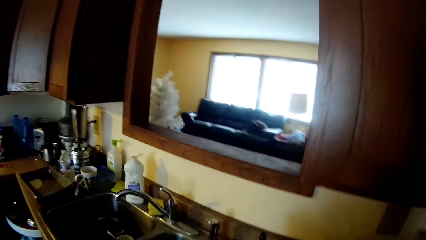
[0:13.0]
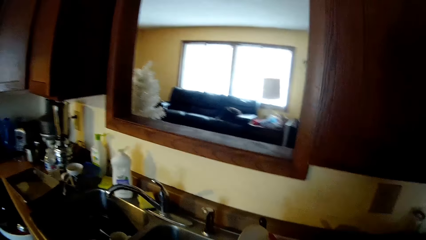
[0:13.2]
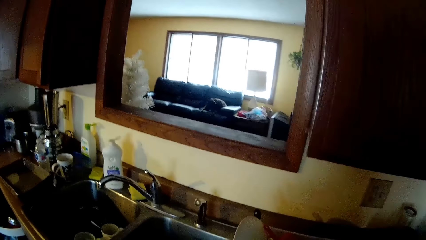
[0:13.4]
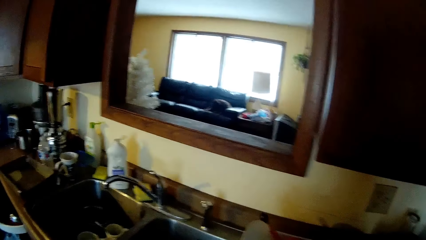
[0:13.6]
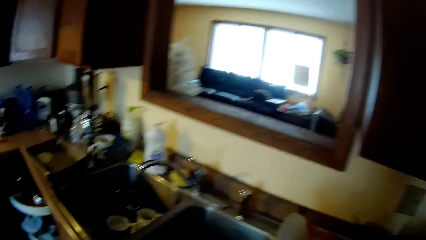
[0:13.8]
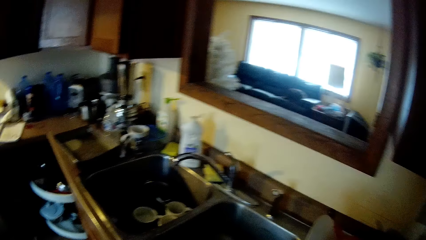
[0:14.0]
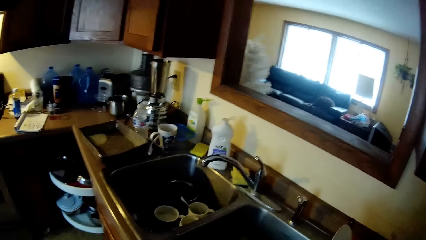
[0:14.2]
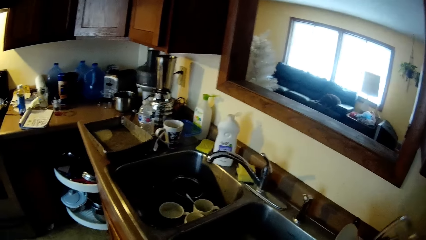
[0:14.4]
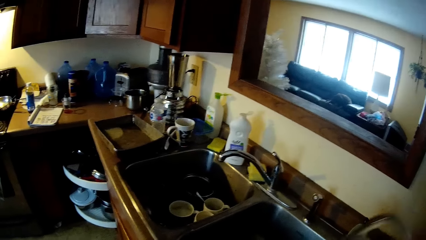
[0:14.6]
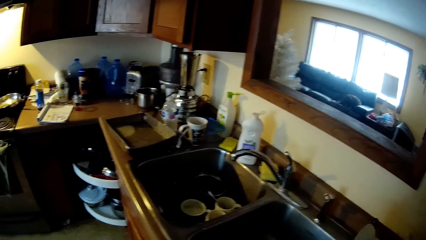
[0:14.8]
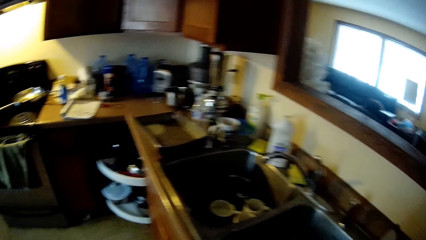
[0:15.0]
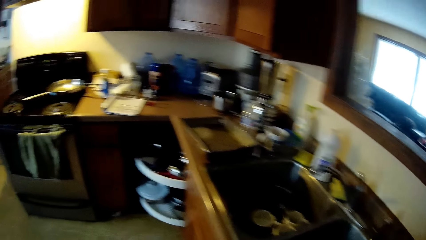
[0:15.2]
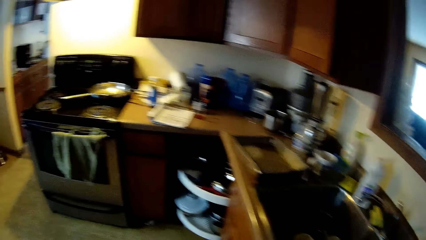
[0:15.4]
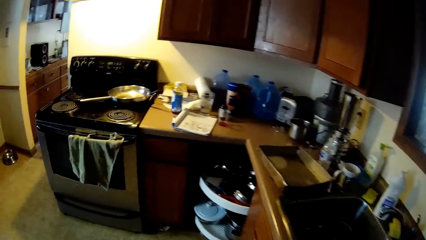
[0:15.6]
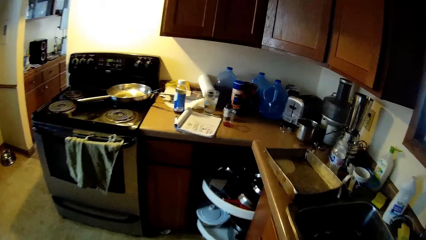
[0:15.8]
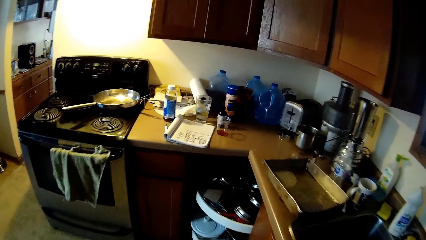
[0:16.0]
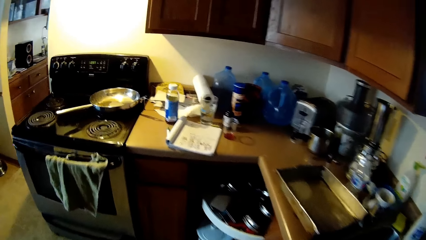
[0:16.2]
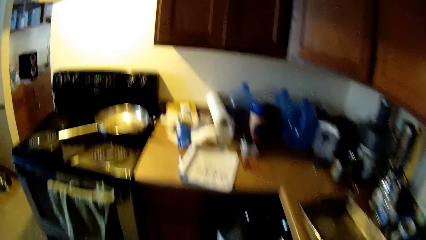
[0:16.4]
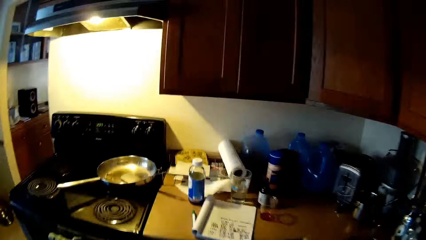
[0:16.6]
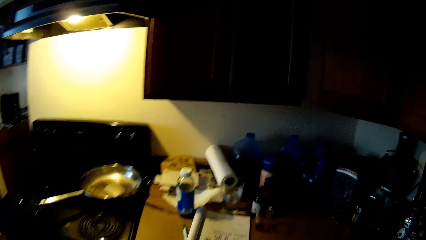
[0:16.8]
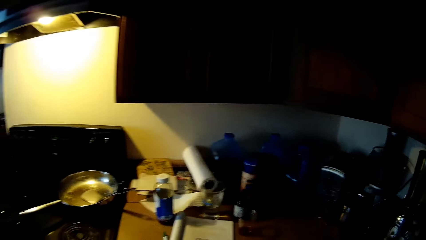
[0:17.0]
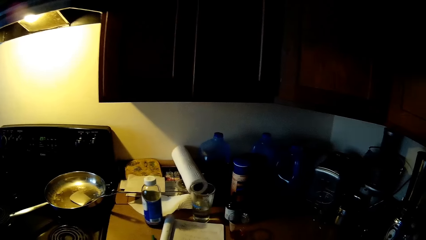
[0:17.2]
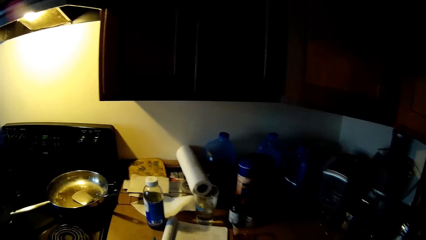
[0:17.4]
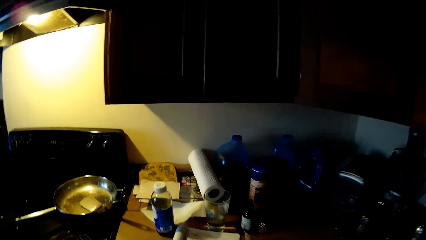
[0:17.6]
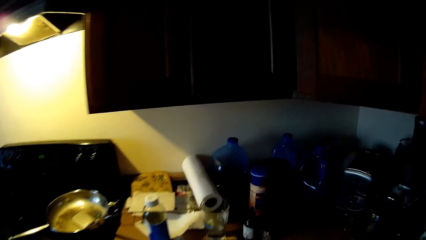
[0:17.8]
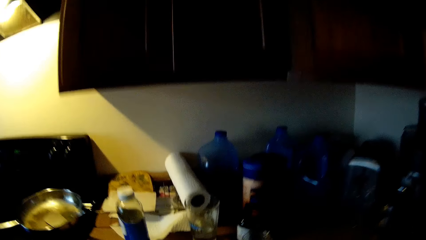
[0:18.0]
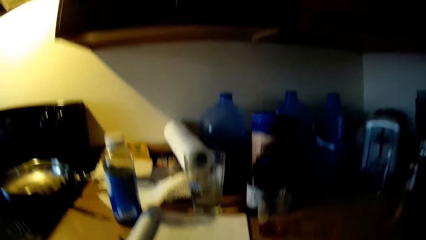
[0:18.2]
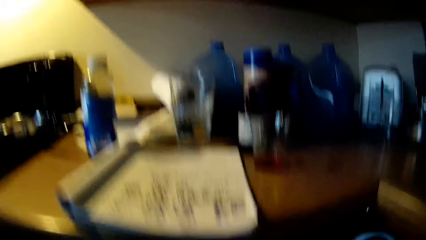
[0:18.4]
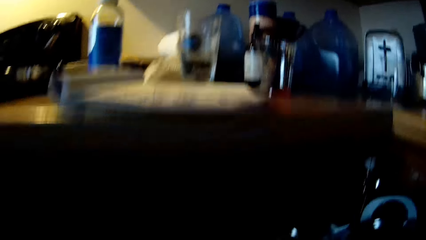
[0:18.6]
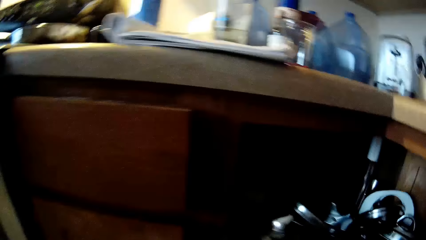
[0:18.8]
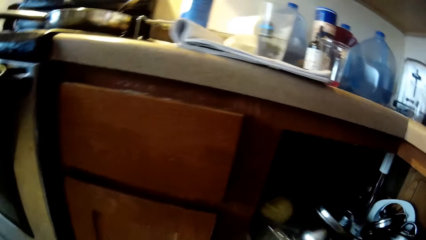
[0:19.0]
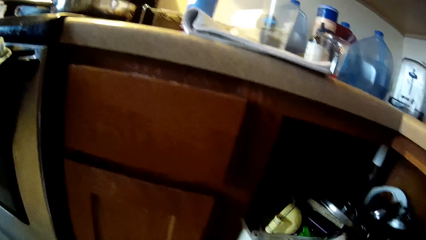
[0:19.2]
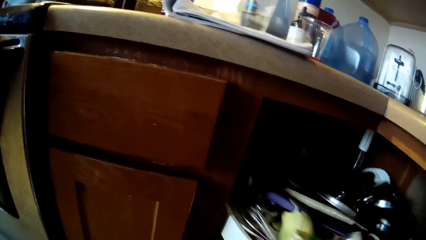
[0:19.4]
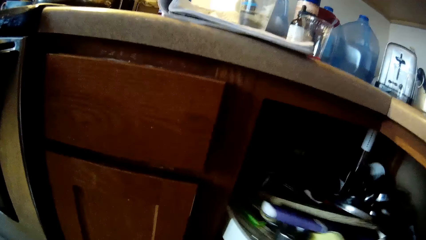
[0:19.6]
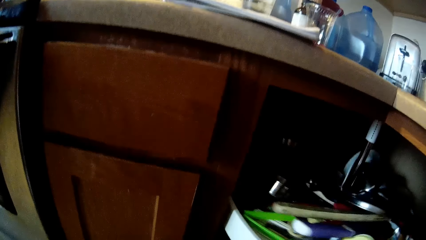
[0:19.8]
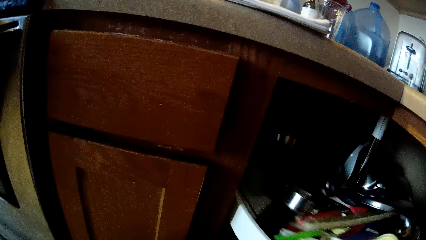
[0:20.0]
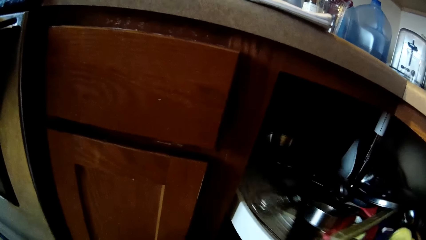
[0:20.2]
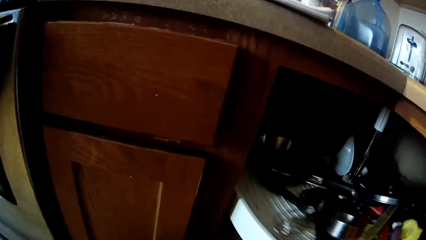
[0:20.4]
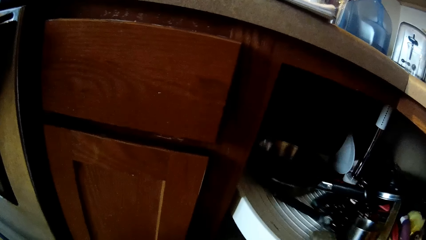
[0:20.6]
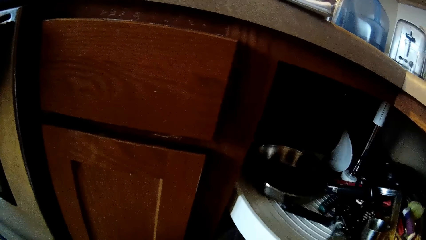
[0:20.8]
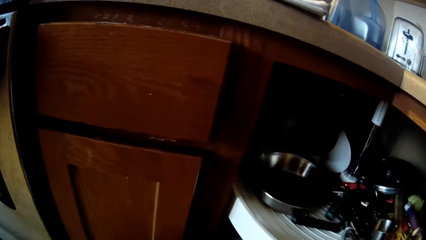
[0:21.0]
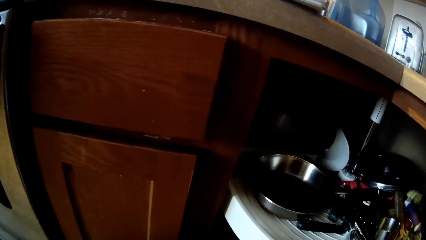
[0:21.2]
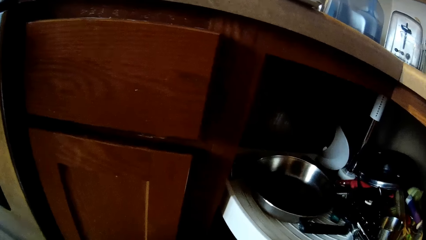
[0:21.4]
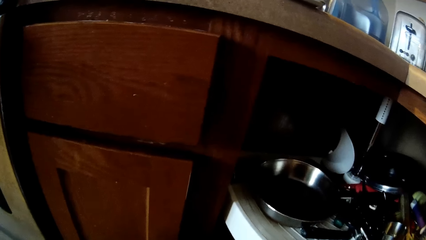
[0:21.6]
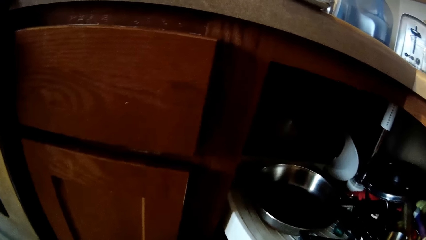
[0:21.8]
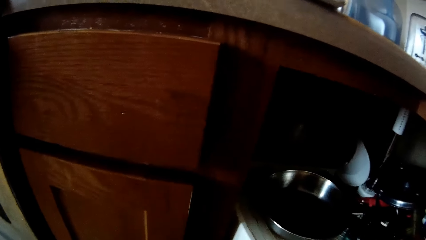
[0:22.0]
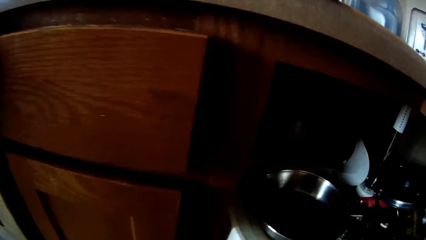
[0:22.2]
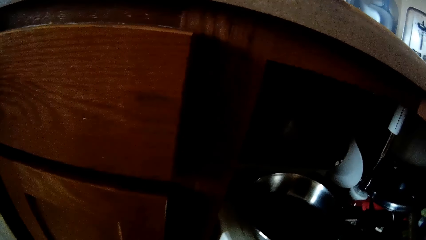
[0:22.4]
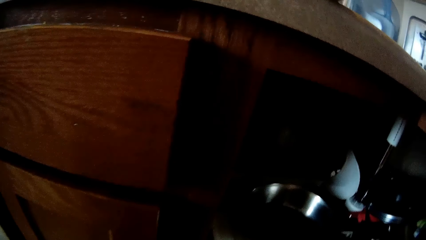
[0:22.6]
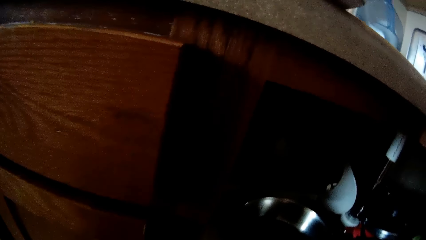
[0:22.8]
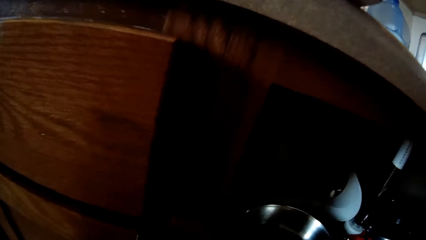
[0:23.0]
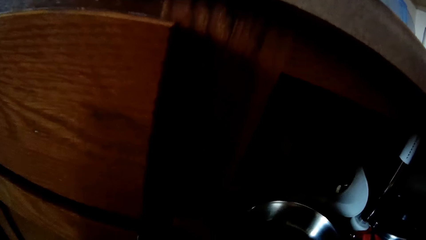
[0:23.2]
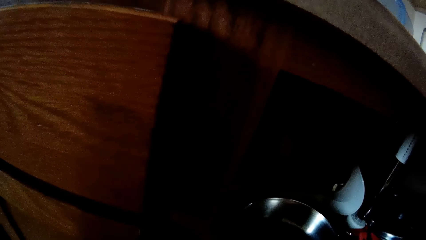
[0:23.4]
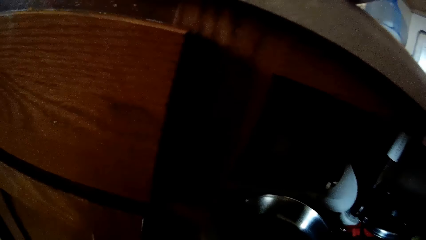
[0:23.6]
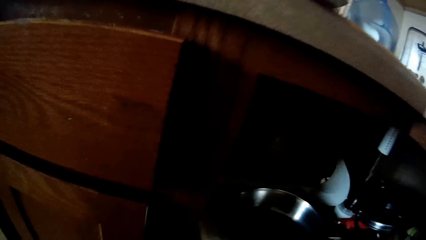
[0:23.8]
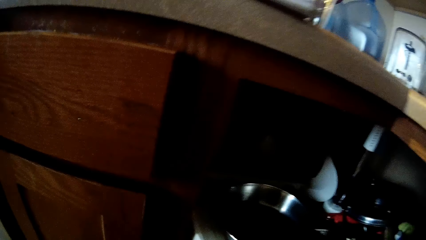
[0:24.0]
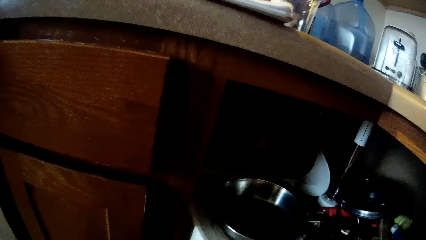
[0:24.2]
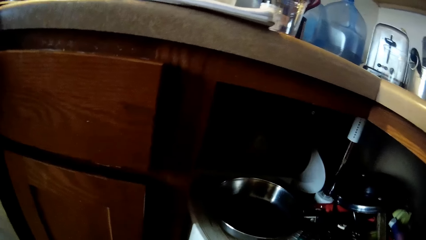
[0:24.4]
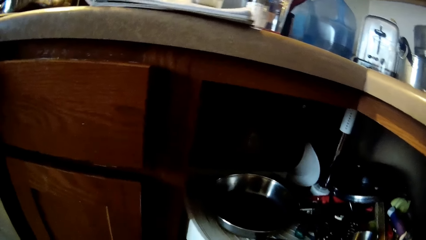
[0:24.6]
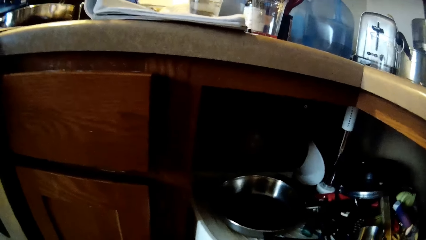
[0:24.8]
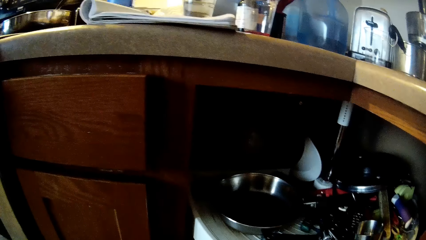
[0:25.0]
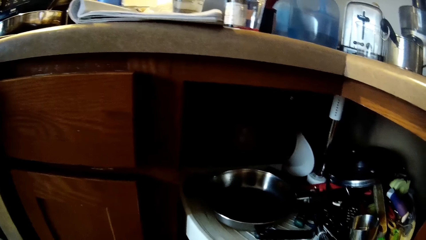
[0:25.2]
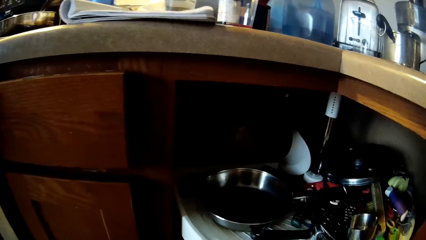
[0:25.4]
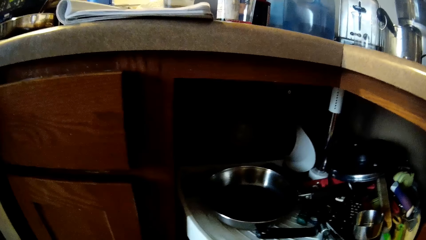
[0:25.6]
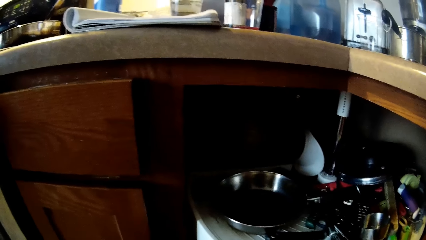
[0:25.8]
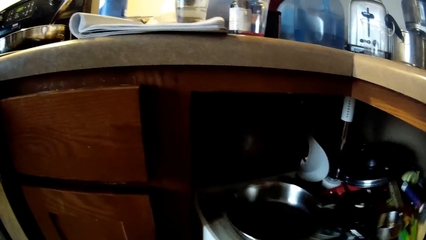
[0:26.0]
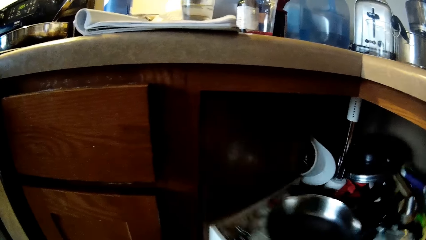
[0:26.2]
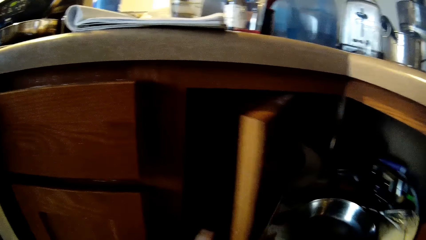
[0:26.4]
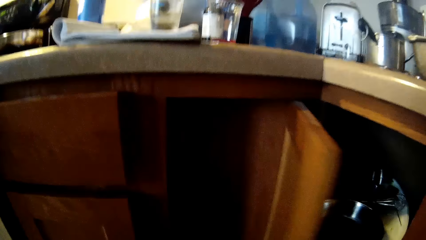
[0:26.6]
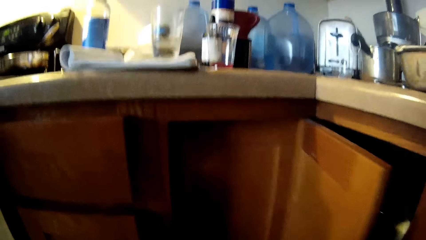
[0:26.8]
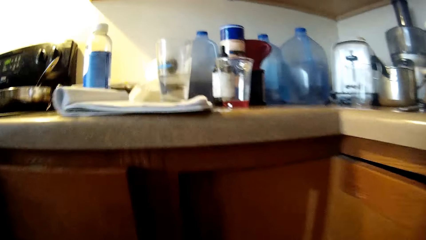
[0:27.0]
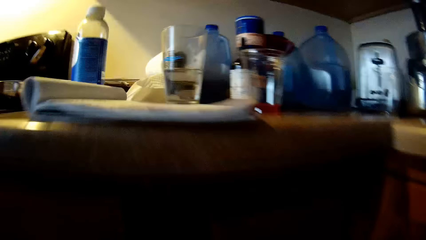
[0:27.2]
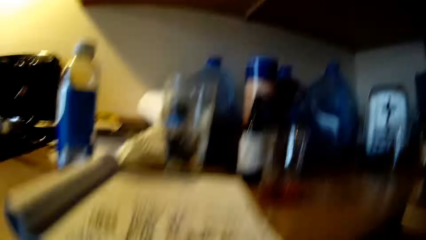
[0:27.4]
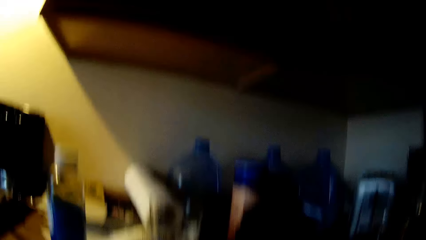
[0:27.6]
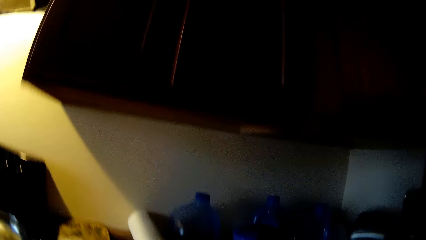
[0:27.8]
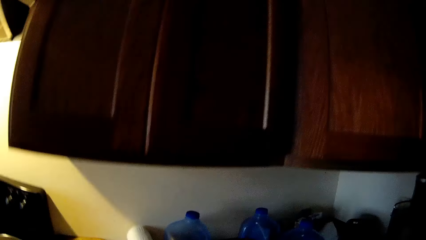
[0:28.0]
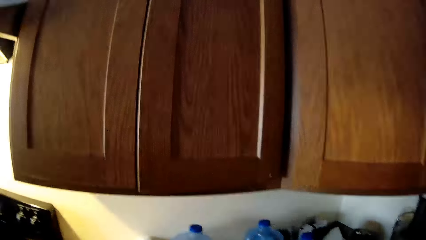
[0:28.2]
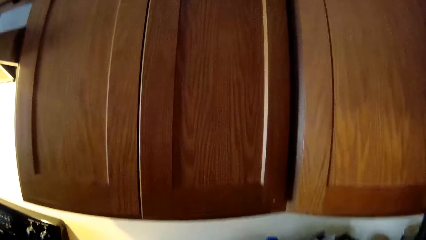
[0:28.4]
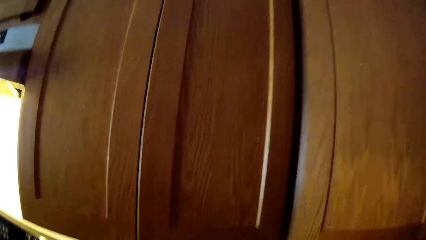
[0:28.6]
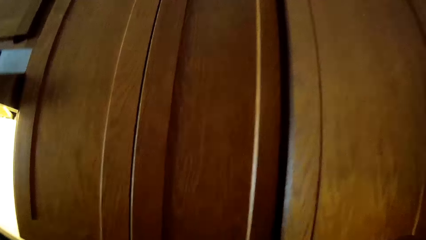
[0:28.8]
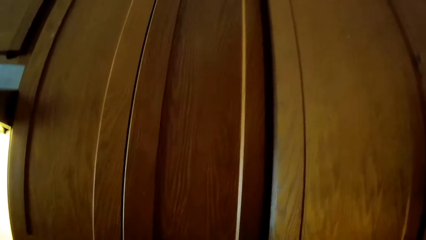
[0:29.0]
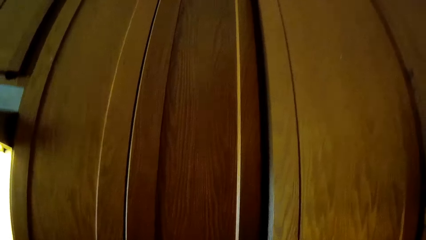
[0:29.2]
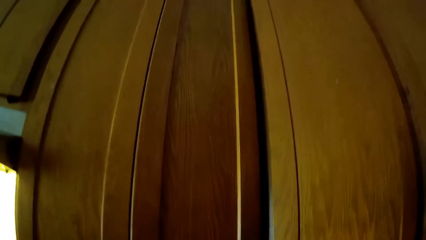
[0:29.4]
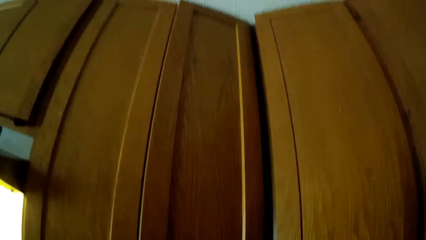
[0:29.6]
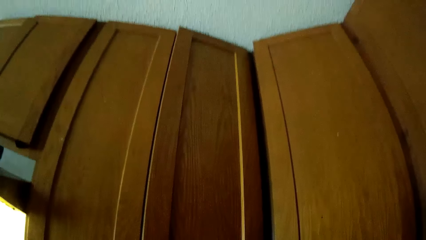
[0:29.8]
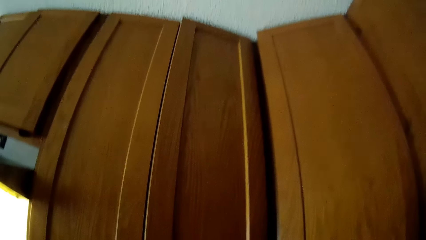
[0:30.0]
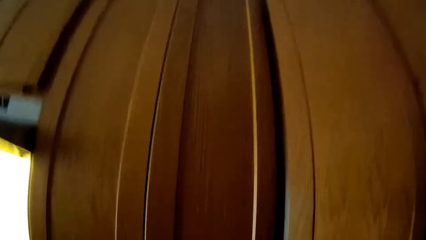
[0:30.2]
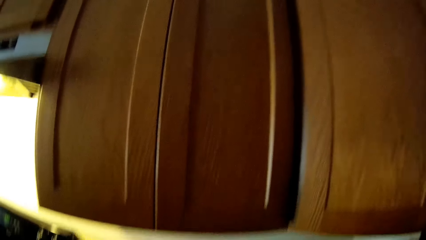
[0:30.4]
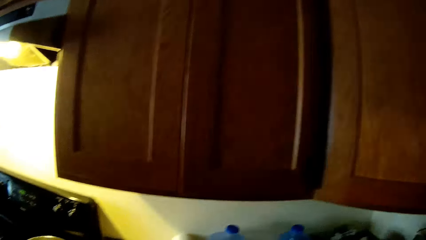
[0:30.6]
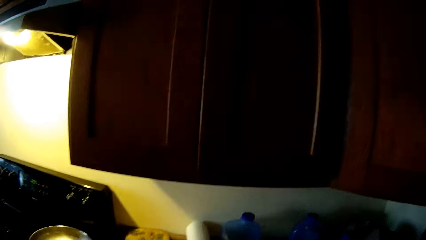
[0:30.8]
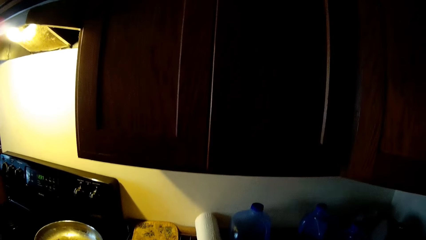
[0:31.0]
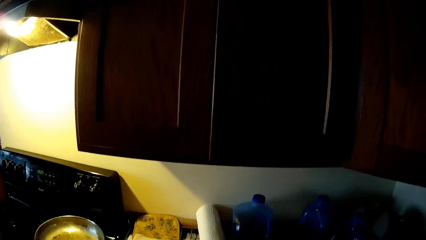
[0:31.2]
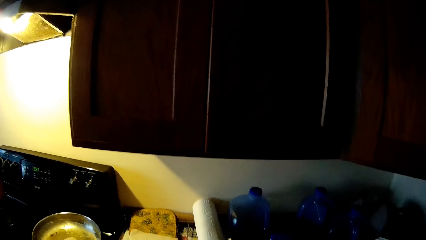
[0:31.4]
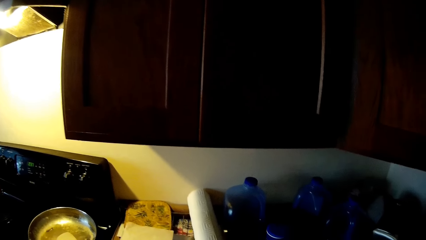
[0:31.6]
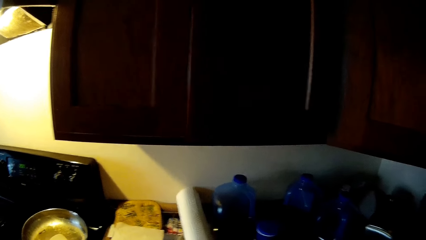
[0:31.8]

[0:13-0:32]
The camera wearer picks a plate from a kitchen counter with her right hand. She spins the plate rack or dish rack in the cupboard with her right hand. She stares at the dish rack. She closes a utensils rack. She closes the cupboard with her right hand.
